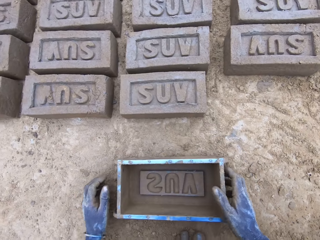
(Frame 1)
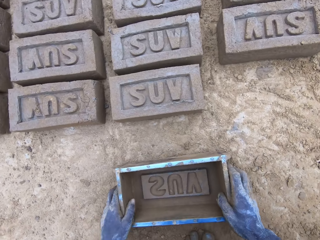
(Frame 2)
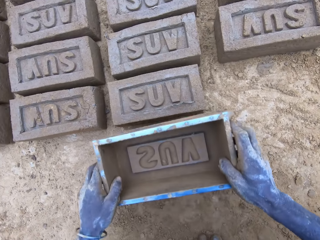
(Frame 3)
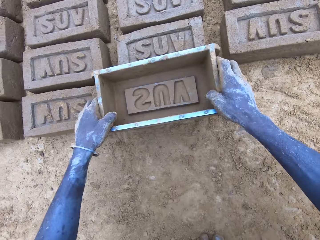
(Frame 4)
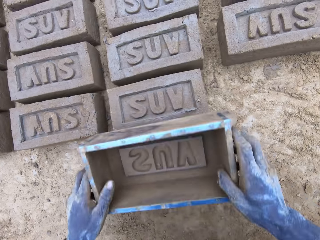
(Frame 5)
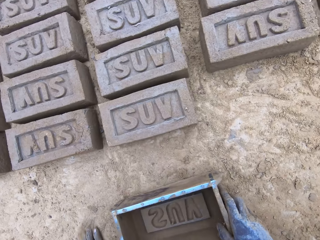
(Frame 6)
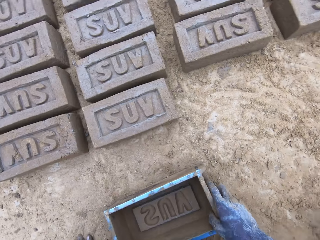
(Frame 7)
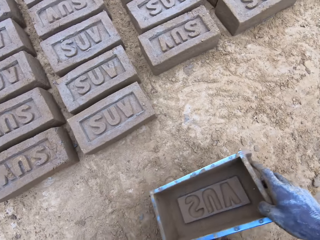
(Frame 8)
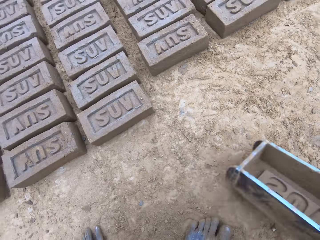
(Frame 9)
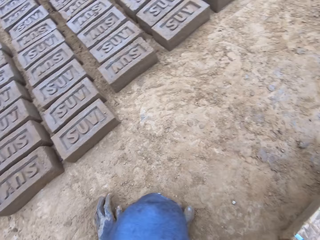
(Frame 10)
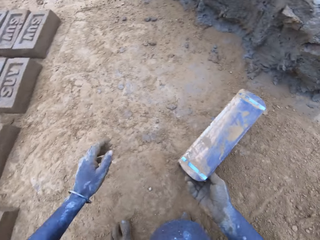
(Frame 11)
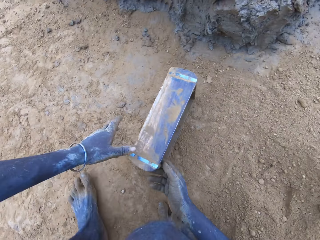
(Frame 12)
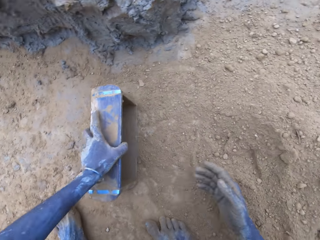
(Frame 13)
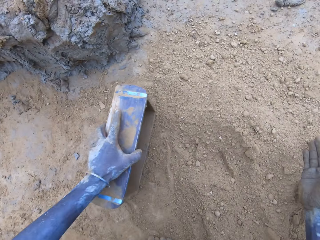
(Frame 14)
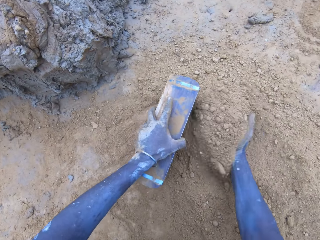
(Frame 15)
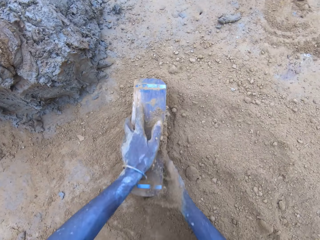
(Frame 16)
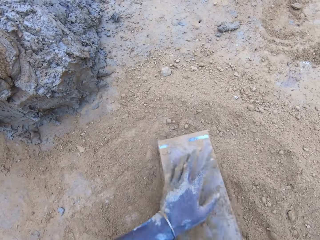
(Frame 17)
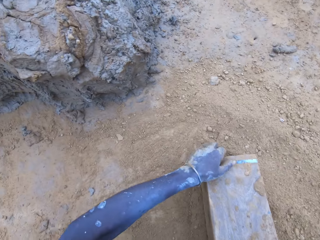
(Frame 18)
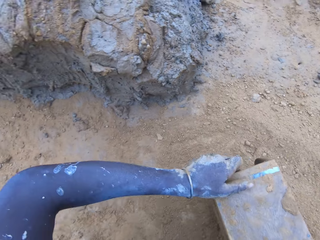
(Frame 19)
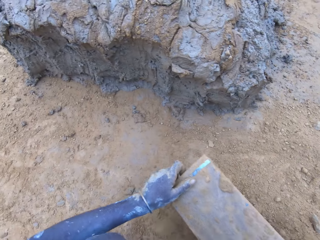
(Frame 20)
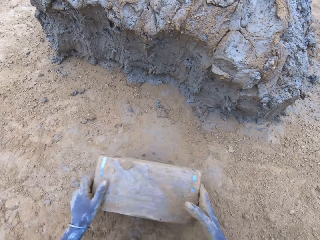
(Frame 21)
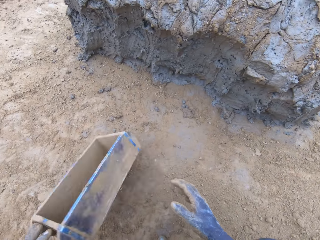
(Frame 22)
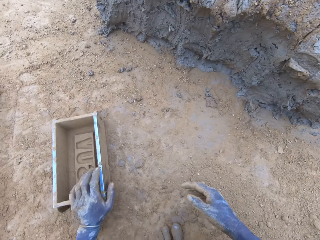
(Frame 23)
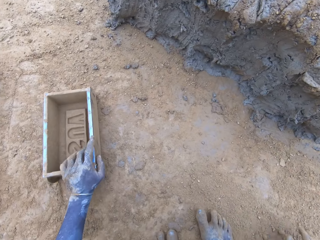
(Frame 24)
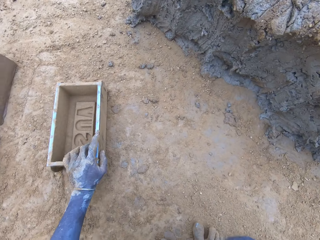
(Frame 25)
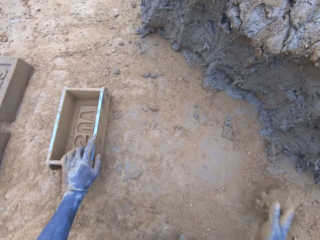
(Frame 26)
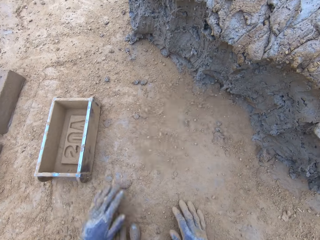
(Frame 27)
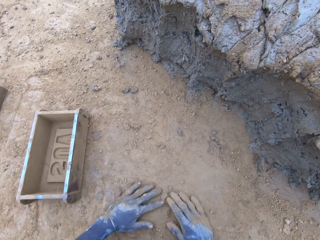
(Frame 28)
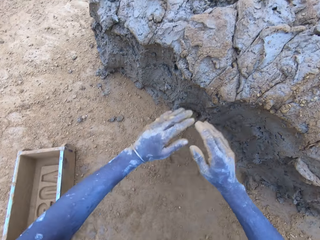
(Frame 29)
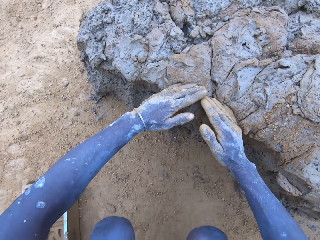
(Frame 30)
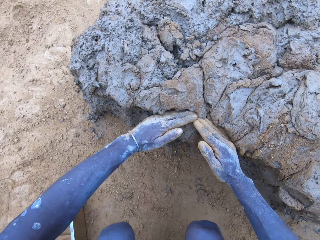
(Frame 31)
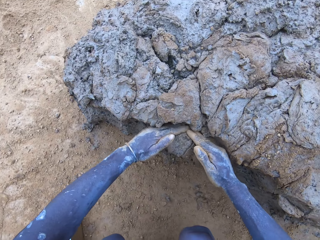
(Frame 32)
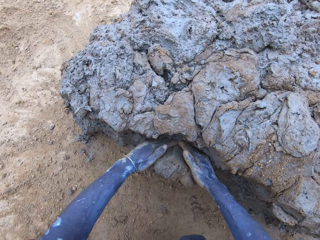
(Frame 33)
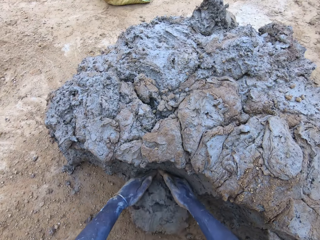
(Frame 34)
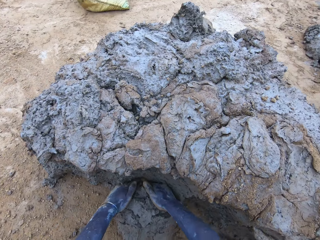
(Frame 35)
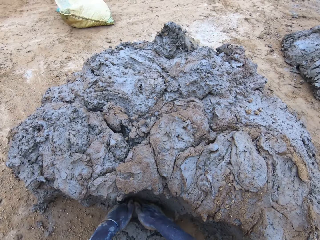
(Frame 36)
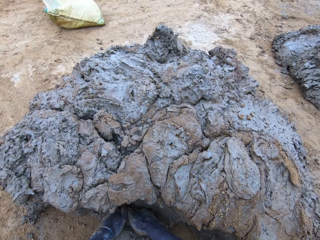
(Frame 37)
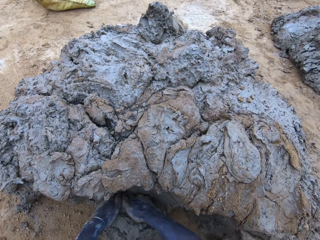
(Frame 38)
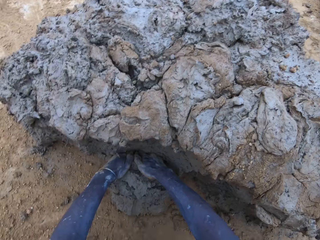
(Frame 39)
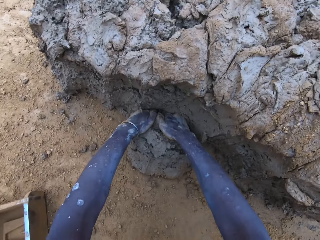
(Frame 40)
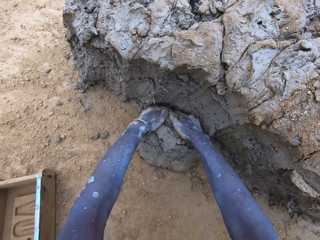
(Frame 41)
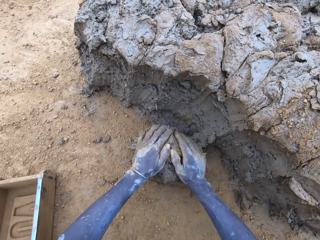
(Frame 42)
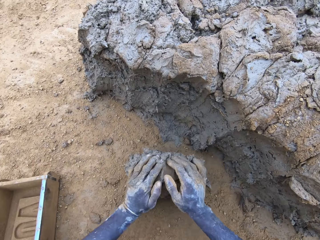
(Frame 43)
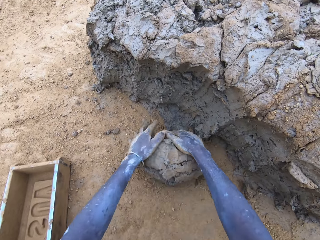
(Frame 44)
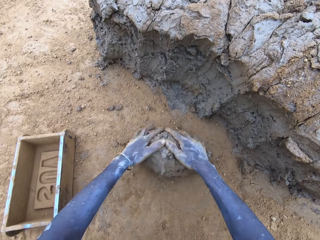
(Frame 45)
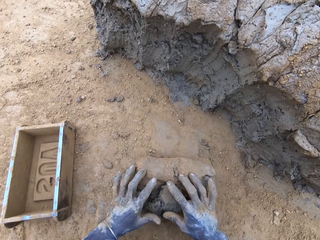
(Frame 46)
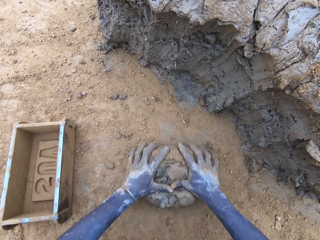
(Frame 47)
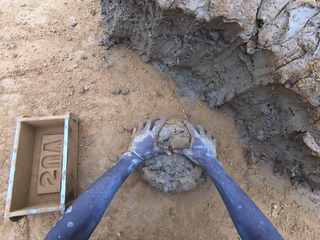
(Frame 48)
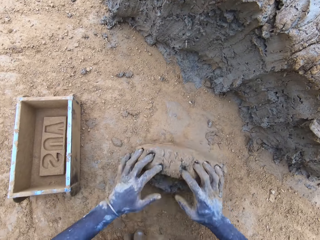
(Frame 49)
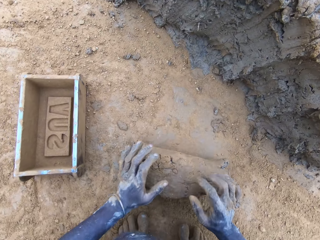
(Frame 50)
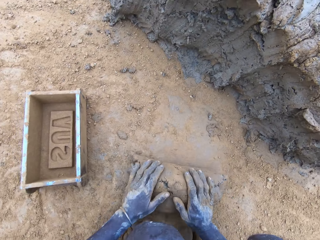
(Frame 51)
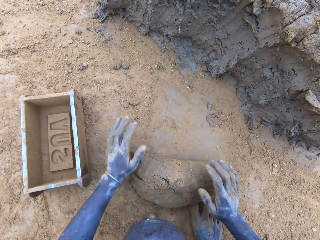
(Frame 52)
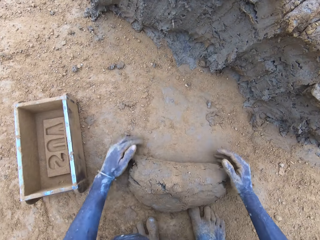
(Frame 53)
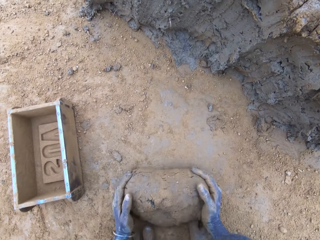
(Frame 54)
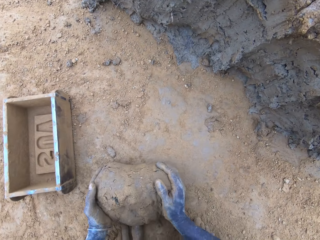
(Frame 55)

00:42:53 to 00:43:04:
The camera wearer puts soil in the wooden brick moulder or brickmould. They pour the soil from the brickmould. They put the wooden brick moulder on the ground. They scoop mud, cut the mud with hands and roll the mud on the ground.

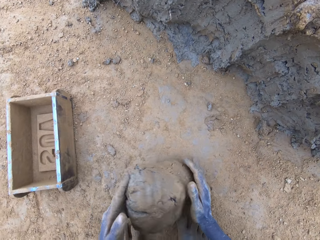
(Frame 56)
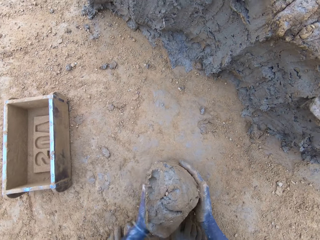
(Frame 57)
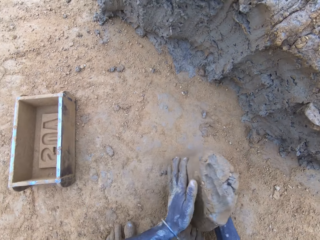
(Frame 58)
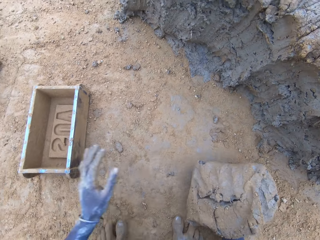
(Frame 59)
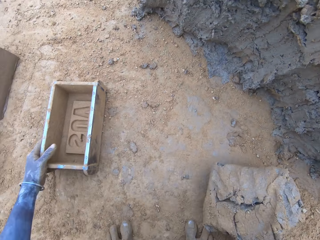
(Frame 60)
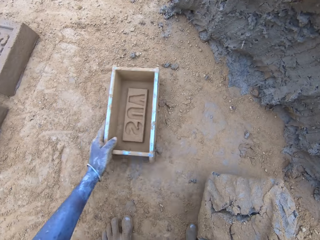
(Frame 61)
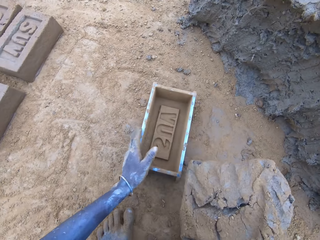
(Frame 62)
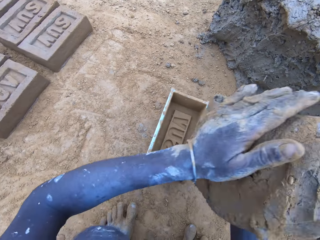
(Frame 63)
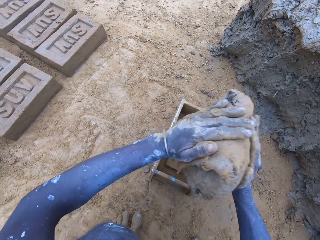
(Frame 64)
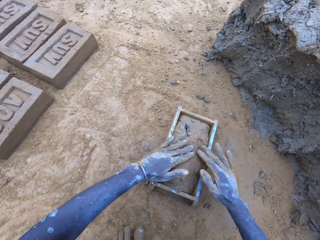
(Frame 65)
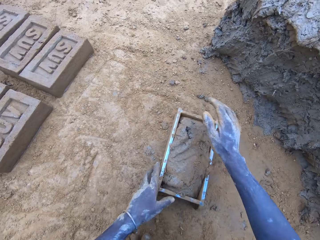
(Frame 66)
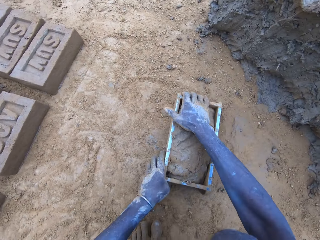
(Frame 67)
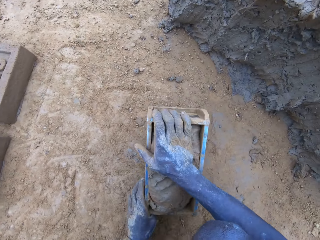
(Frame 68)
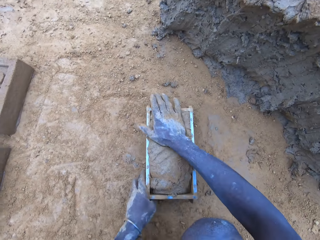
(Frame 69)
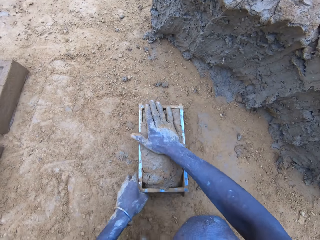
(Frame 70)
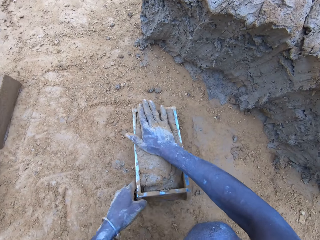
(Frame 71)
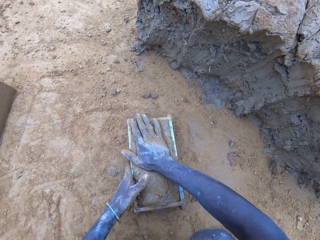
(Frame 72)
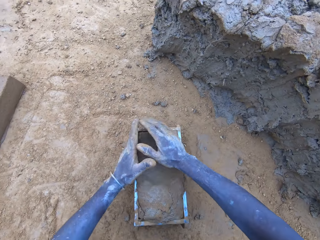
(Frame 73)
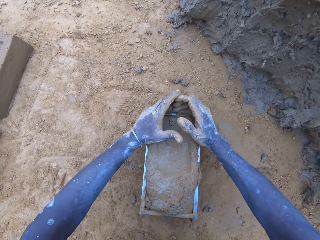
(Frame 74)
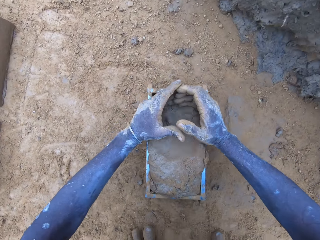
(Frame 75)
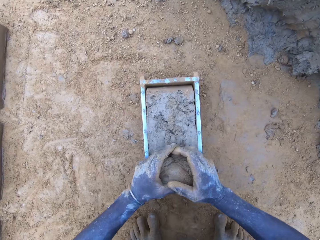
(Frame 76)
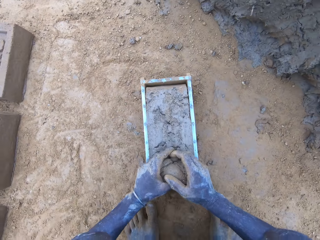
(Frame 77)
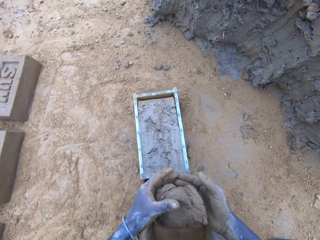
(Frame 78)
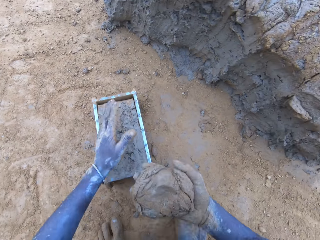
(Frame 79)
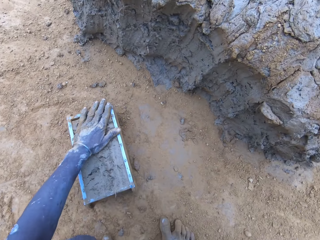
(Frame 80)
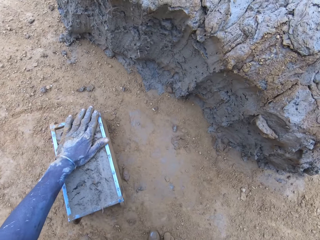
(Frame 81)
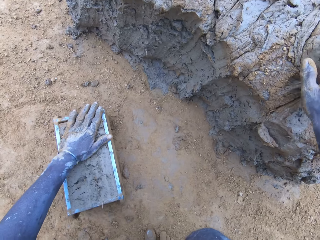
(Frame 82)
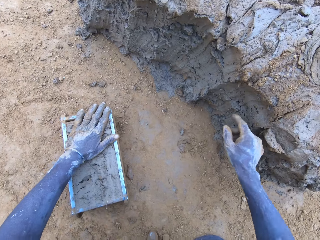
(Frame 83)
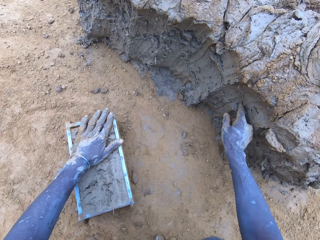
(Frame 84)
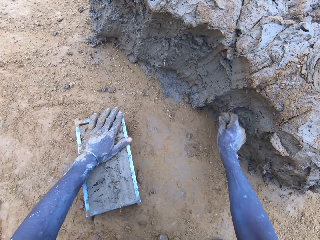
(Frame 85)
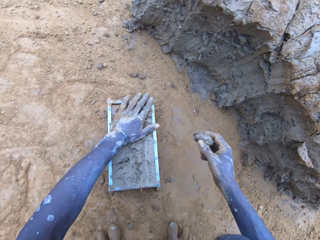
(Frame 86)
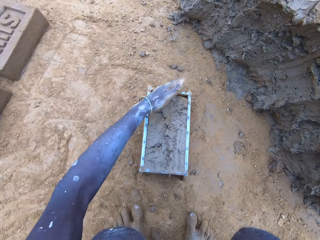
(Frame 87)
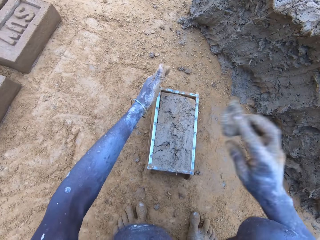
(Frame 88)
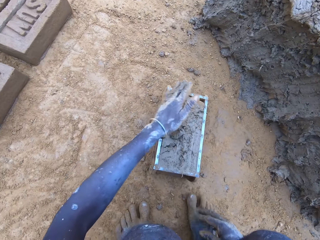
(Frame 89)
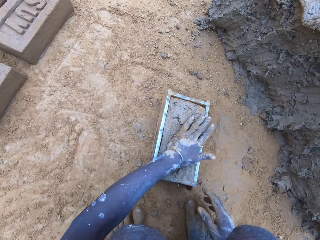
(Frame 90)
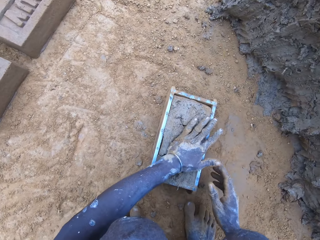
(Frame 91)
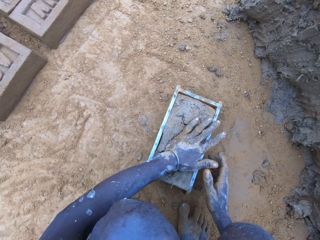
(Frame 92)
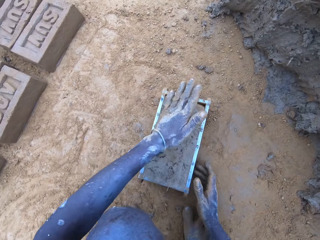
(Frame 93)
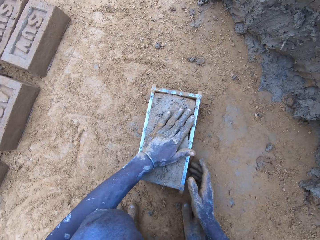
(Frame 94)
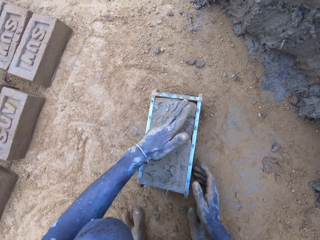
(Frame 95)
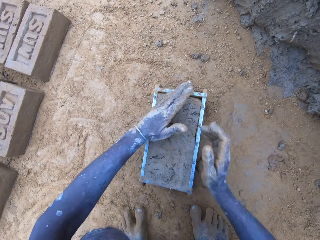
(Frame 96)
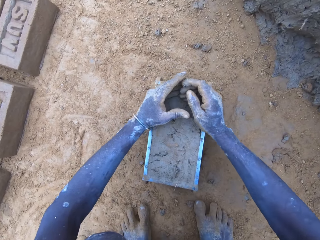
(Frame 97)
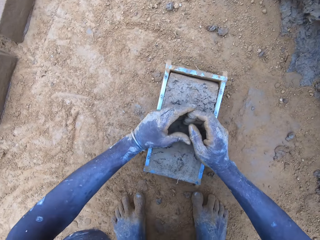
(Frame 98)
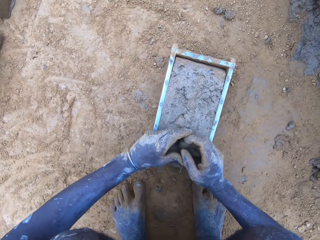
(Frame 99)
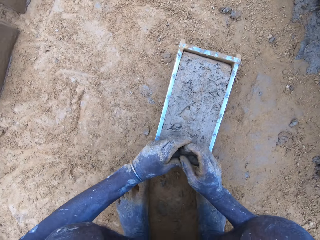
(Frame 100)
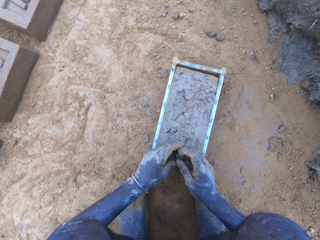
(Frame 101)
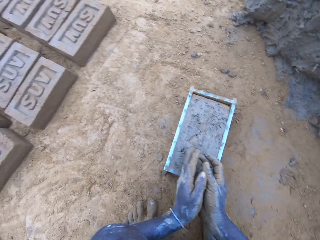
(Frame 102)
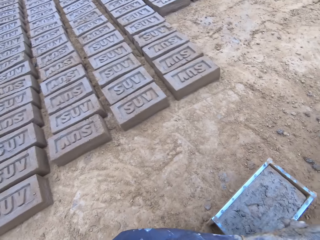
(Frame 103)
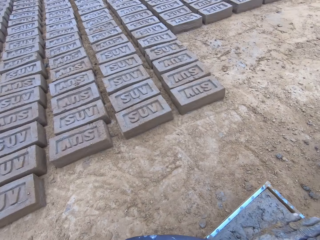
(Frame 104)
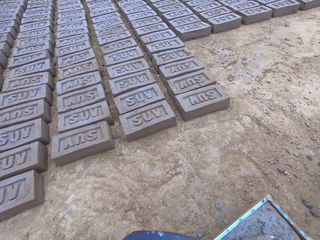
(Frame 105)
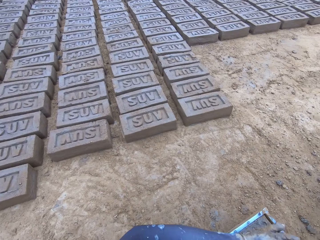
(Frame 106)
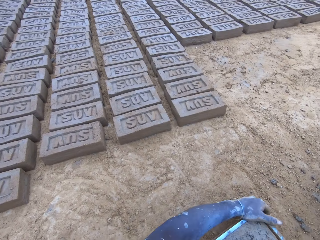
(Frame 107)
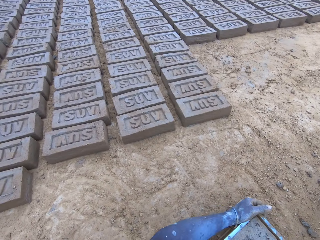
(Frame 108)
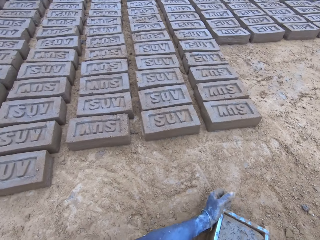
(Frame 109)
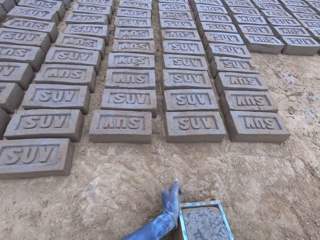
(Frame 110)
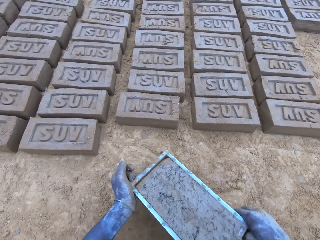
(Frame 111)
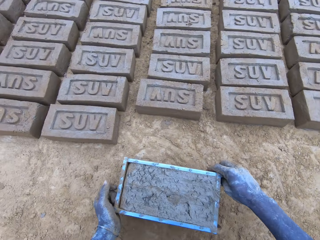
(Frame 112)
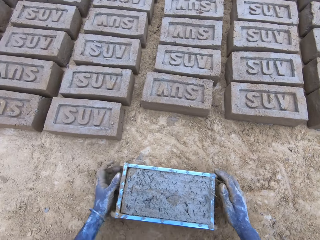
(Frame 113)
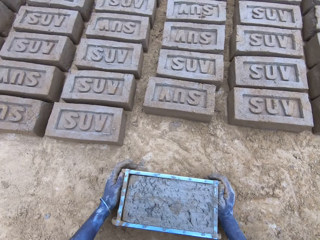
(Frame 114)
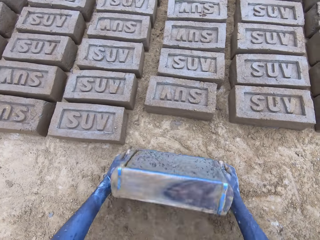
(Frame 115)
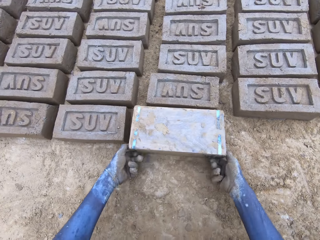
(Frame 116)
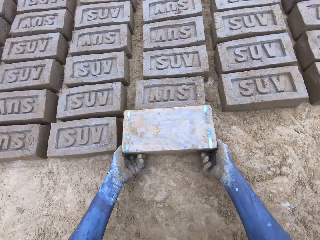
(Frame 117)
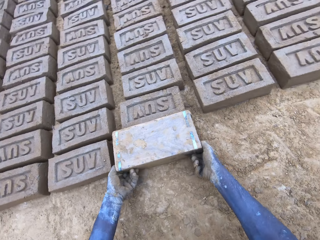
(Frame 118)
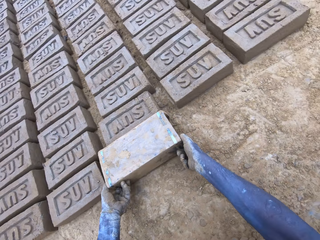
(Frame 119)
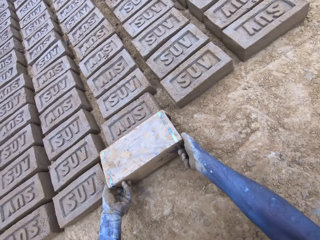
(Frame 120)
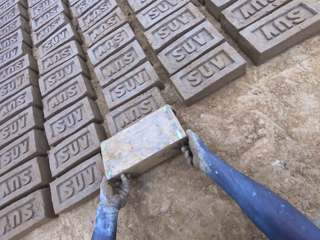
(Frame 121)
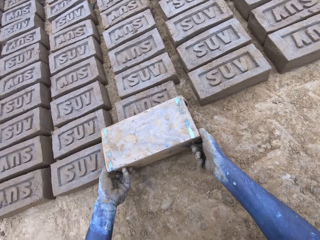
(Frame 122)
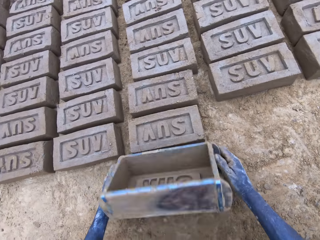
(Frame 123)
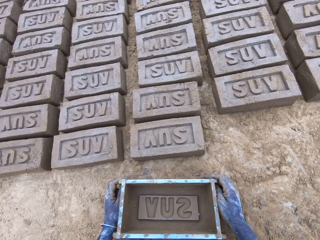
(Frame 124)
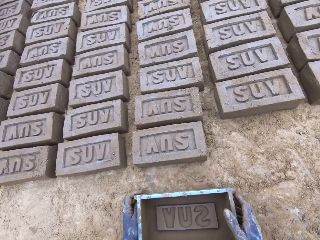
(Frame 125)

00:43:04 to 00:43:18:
The camera wearer puts mud in the wooden brick moulder or brickmould. They remove excess mud from the wooden brick moulder. They throw the mud on the pile of mud. They remove excess mud from the wooden brick moulder. They drag the wooden brick moulder. They pour the mud in the brickmould on the ground. They turn the wooden brick moulder upside down. They turn the wooden brick moulder upside down again.
